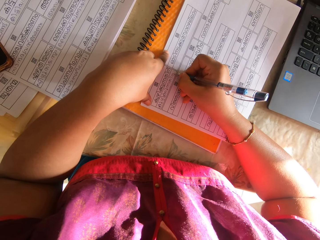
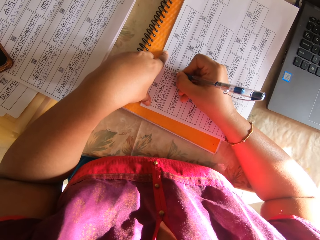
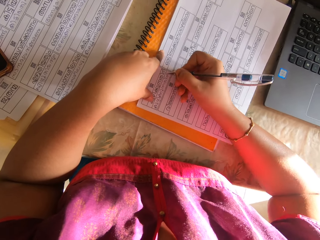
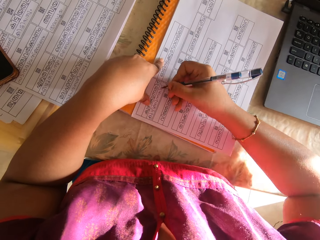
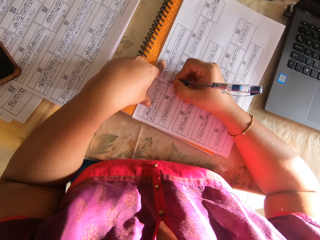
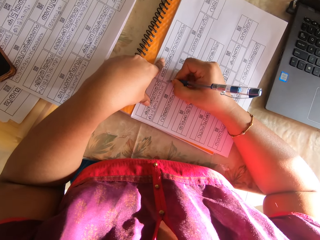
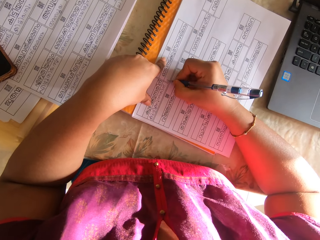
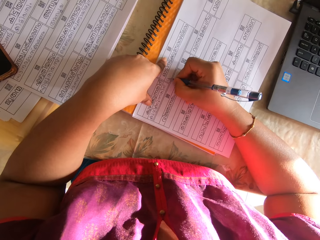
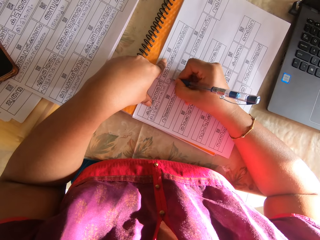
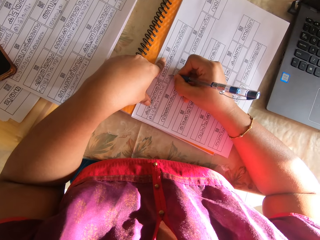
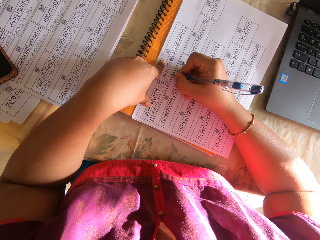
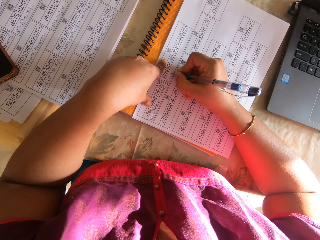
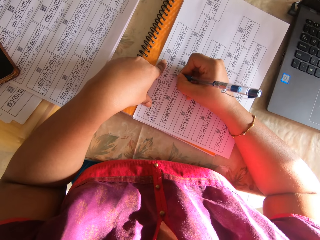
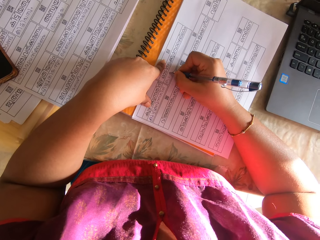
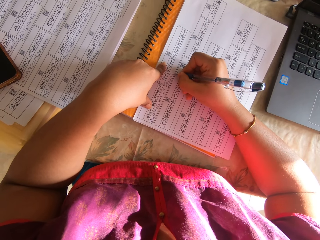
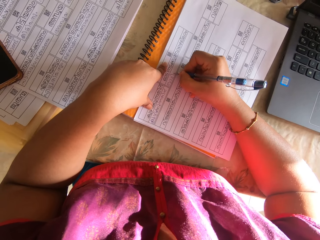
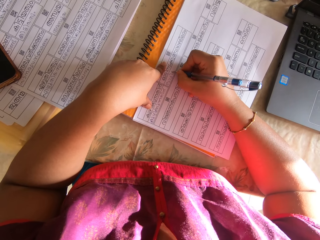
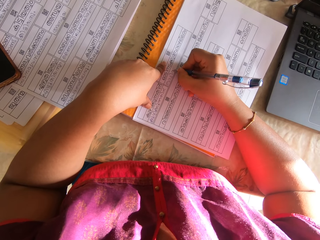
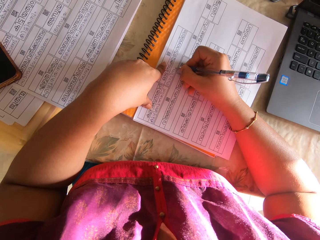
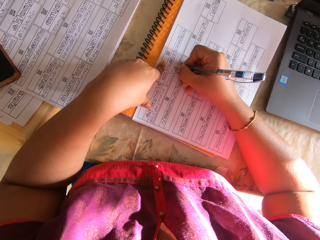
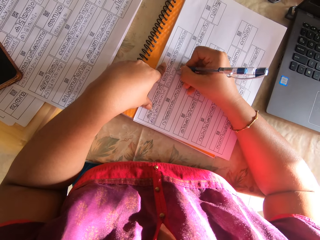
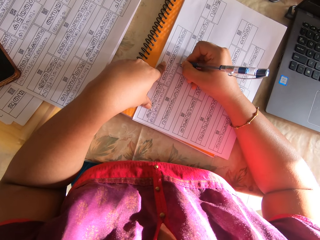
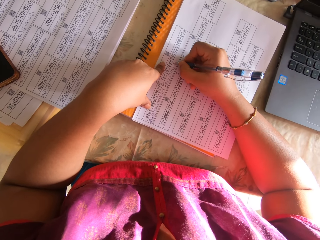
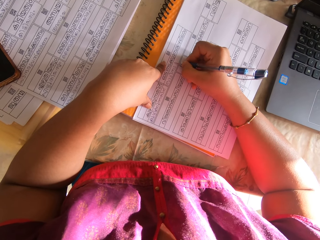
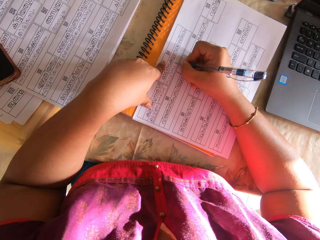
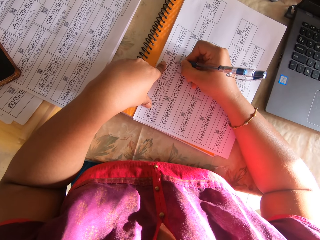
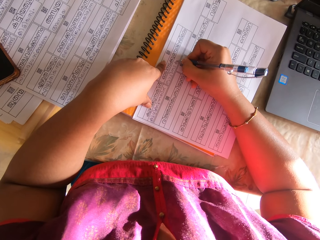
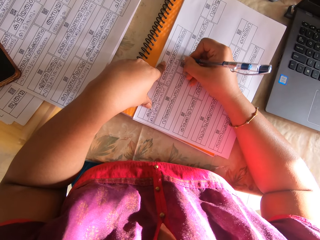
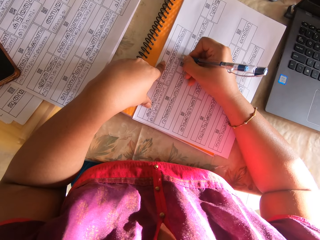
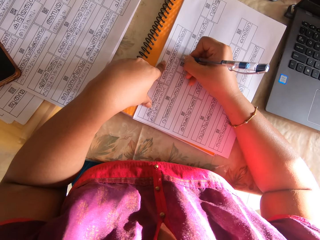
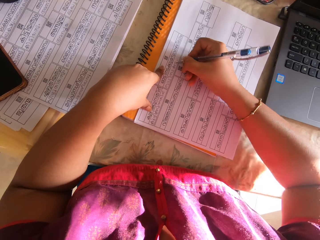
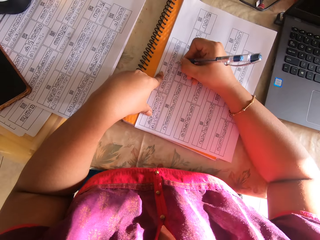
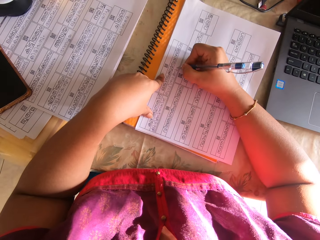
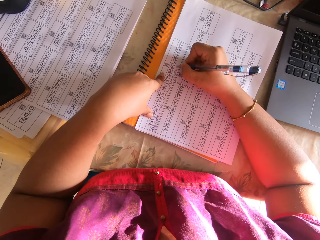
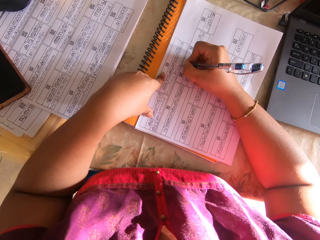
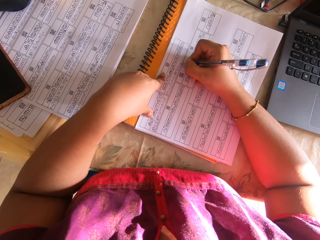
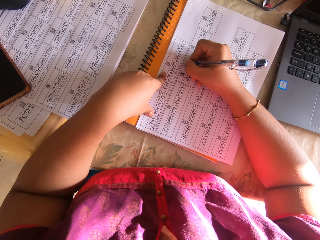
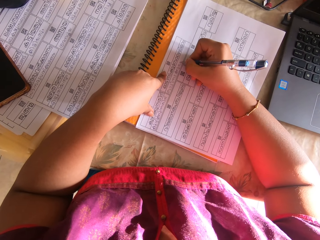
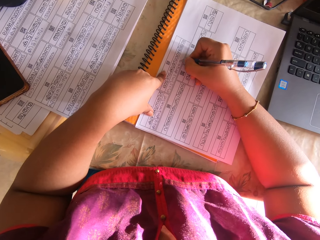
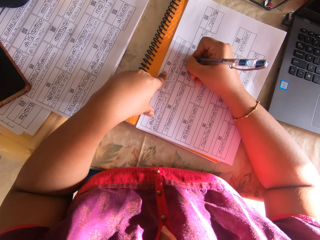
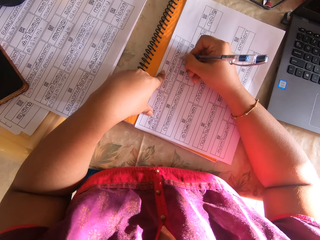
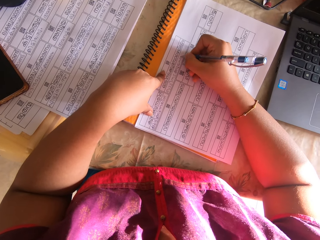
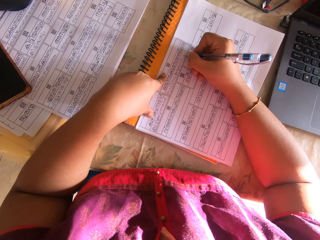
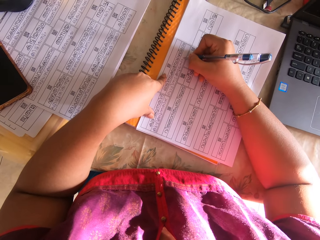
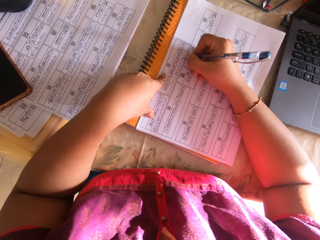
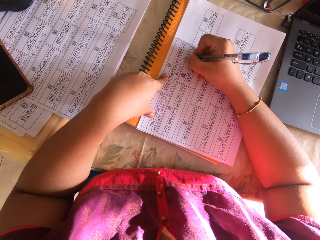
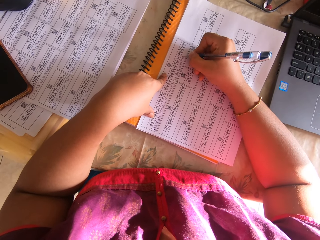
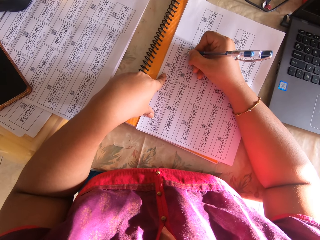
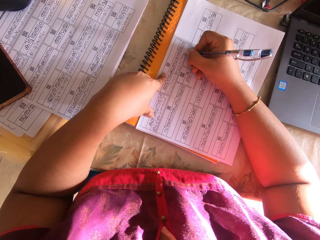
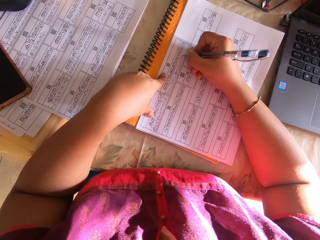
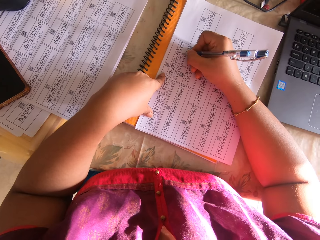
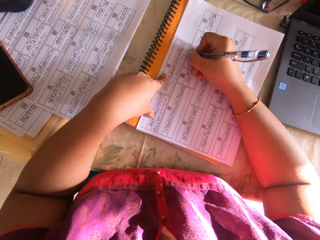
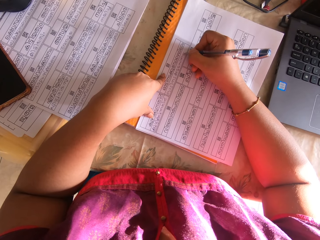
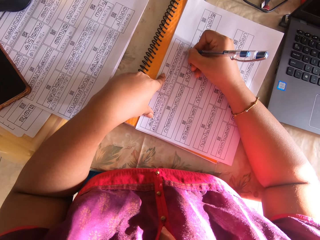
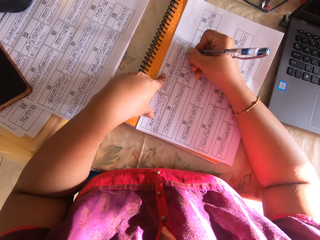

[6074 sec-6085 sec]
The camera wearer lifts the right hand. They shift the printed white paper on the book with his right hand. They write on the printed white paper with the pen in her right hand. They lift the right hand.

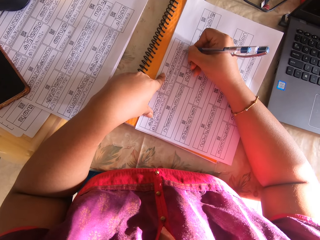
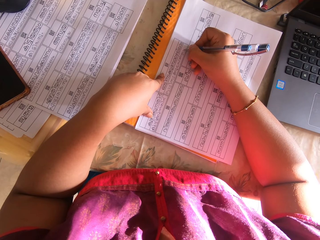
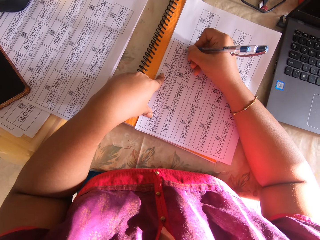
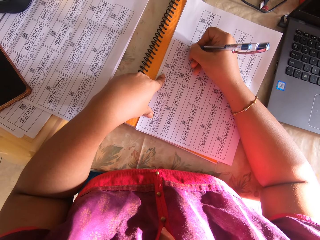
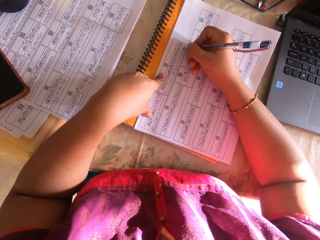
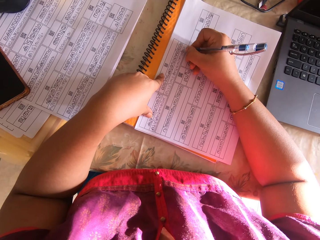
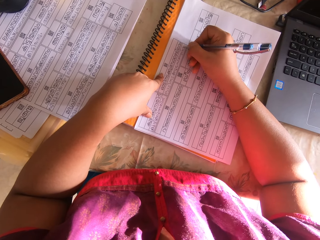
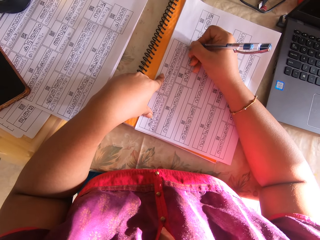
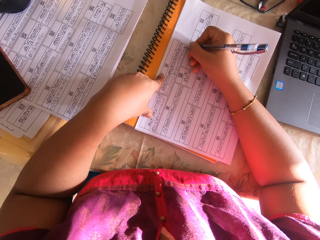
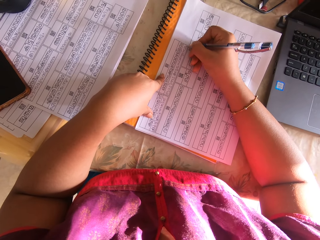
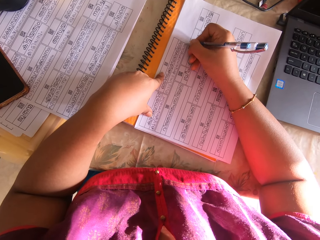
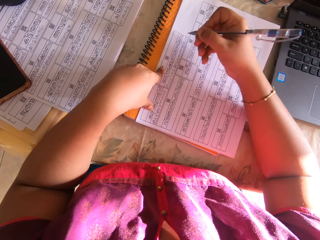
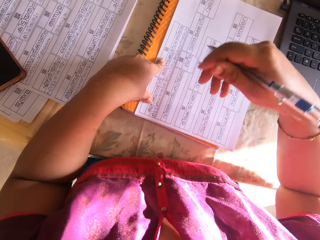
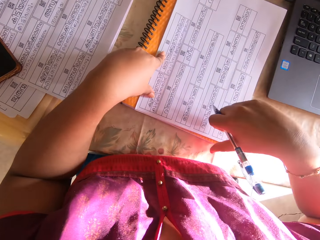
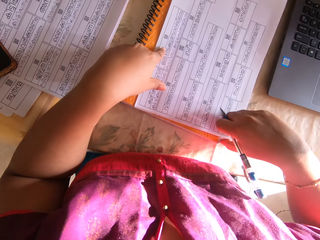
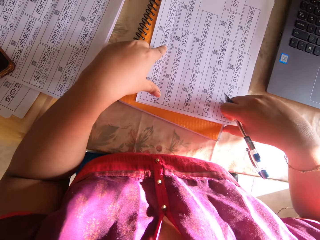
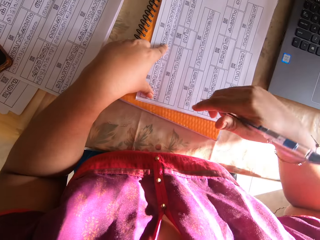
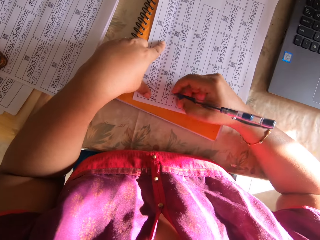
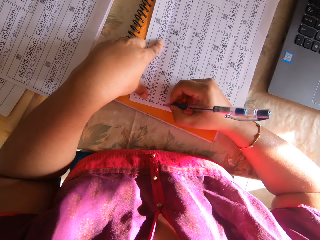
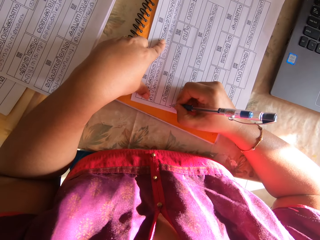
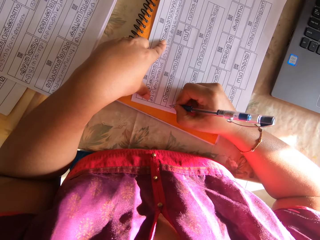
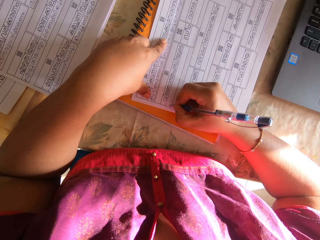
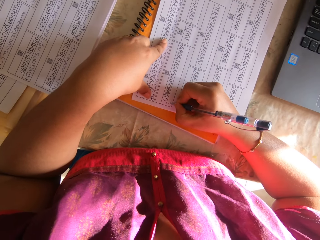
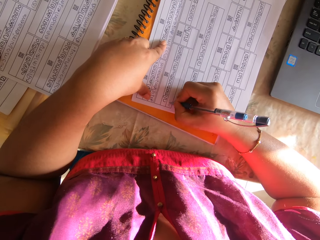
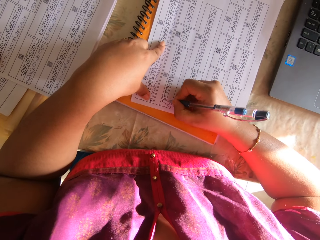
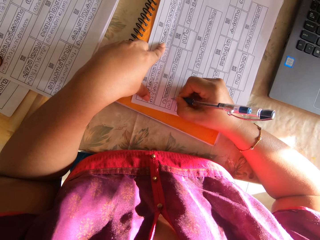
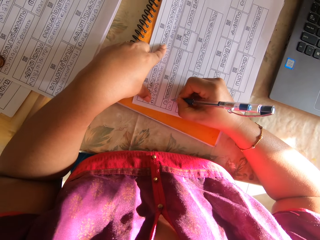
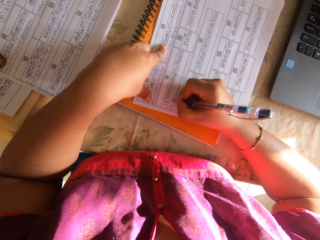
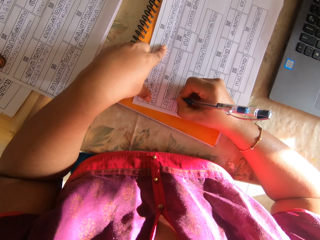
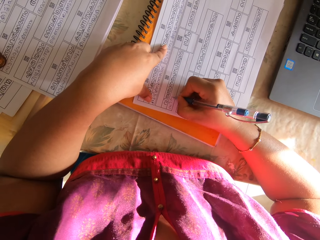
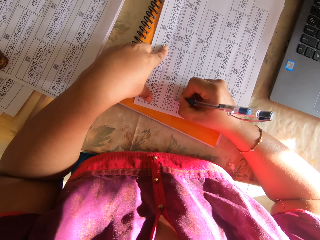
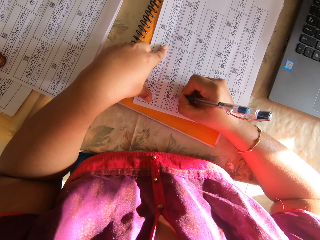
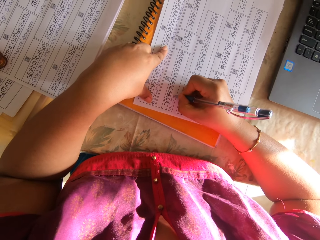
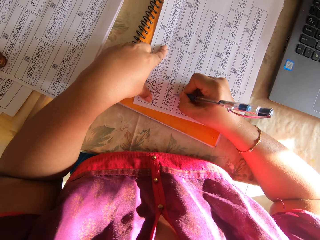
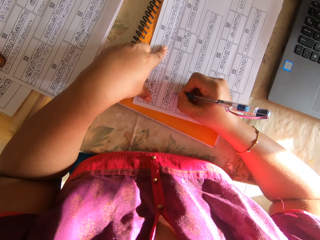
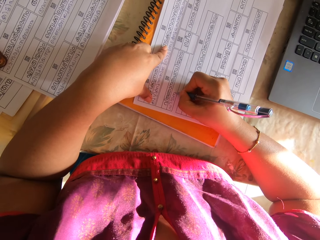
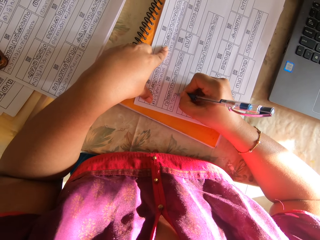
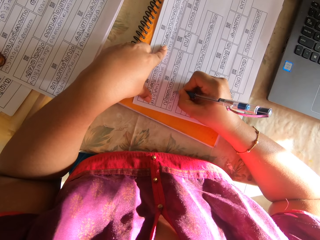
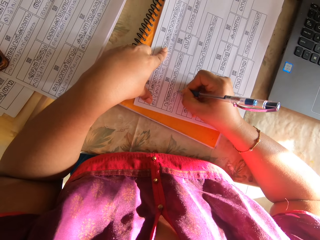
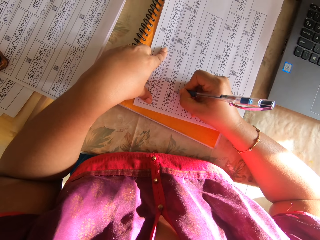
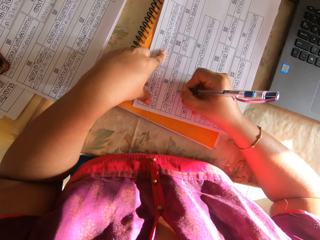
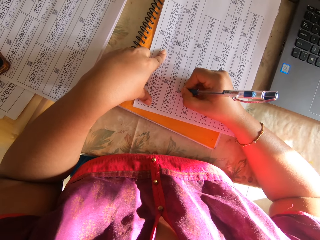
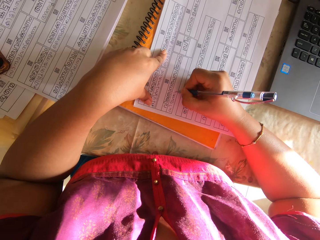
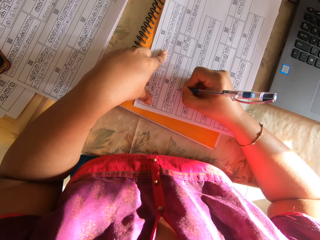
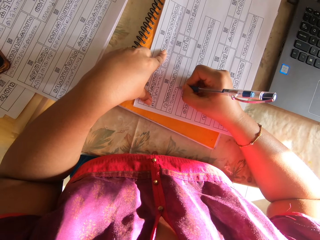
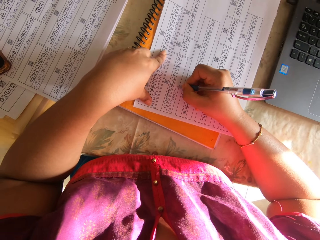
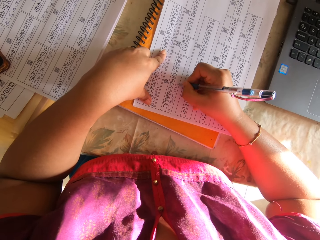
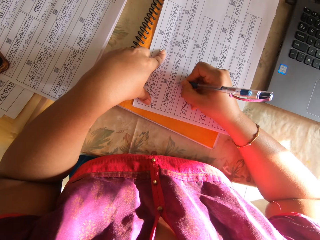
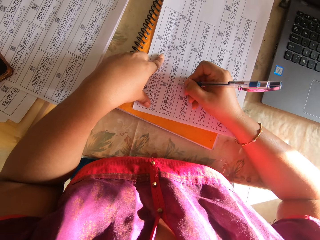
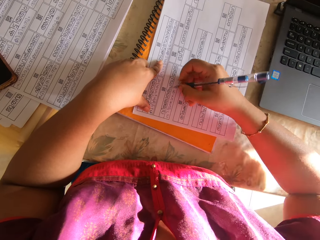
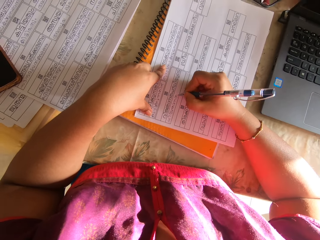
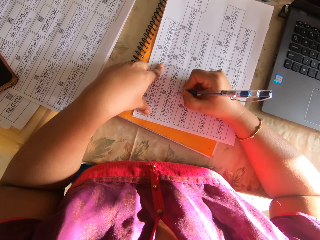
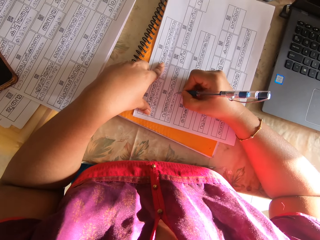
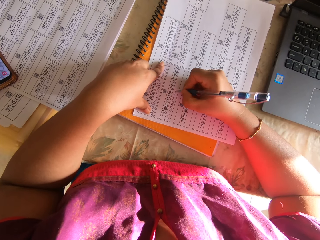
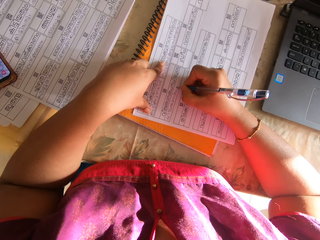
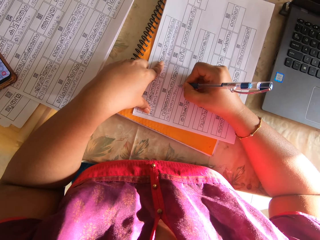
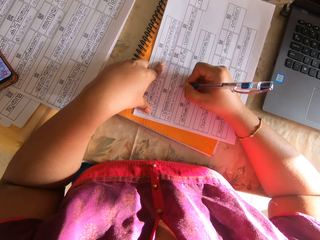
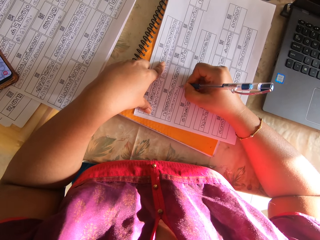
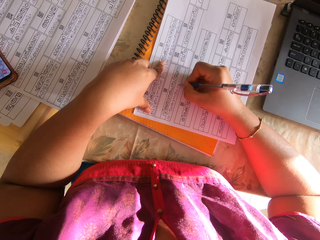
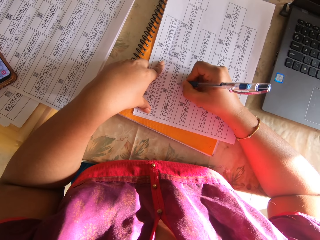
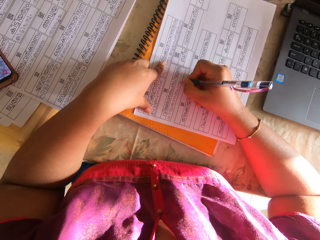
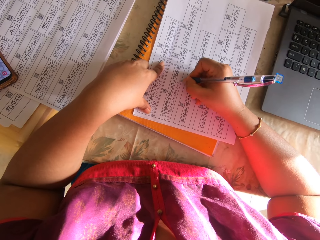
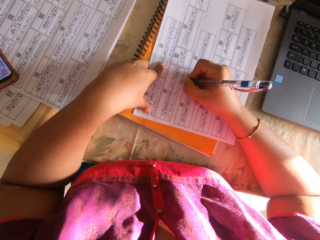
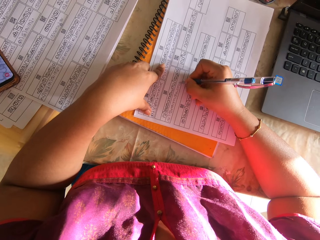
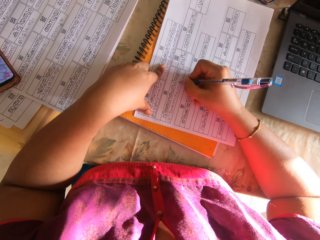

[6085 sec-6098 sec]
The camera wearer shifts the printed white paper on the book with his right hand. They write on the printed white paper with the pen in her right hand. They lift the right hand. They write on the paper.
